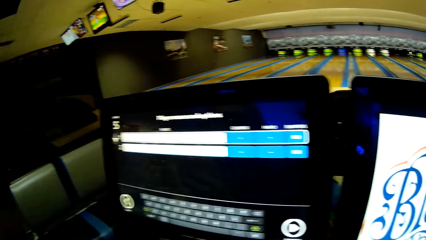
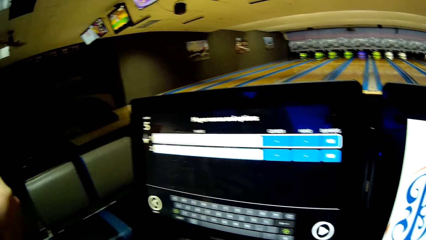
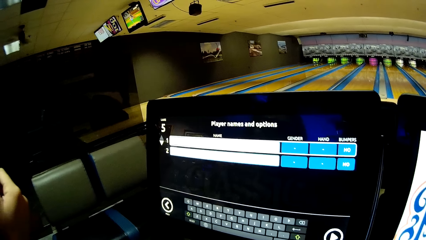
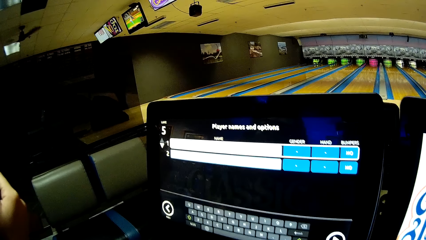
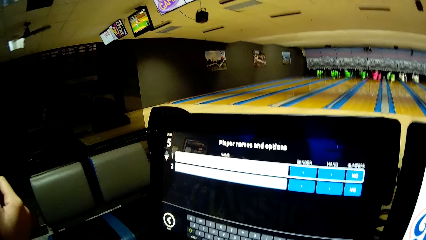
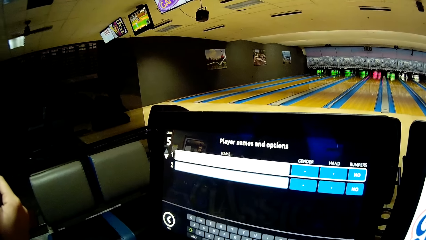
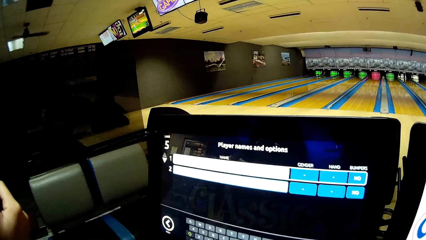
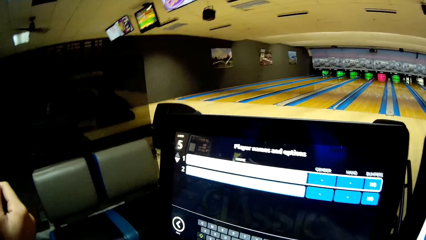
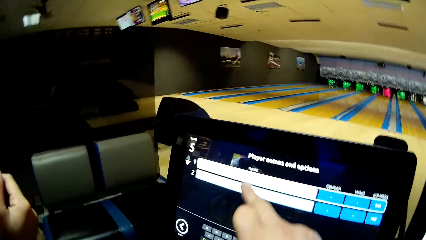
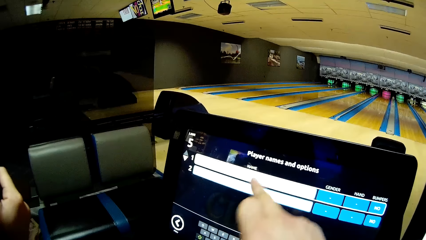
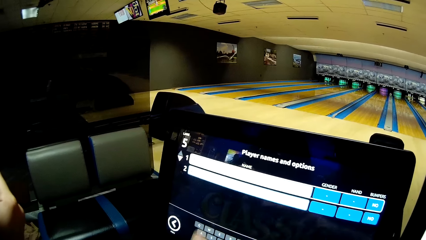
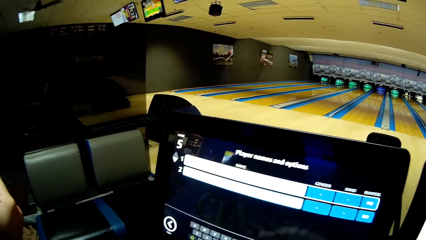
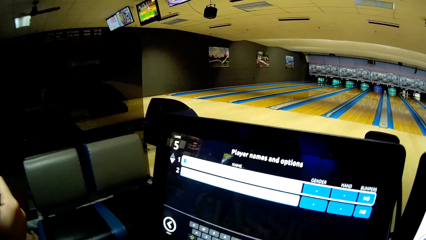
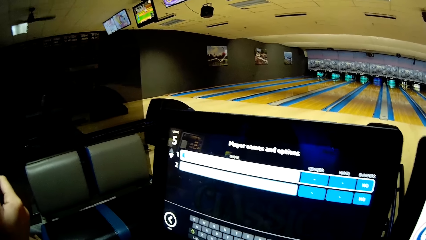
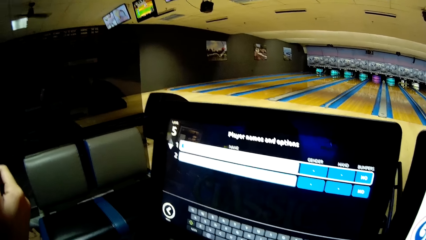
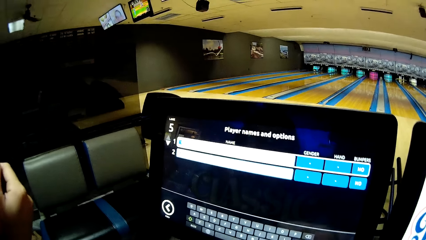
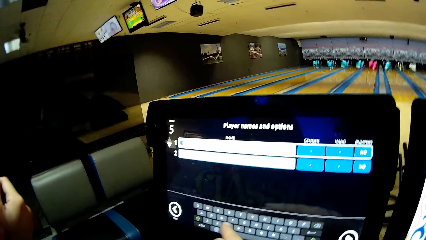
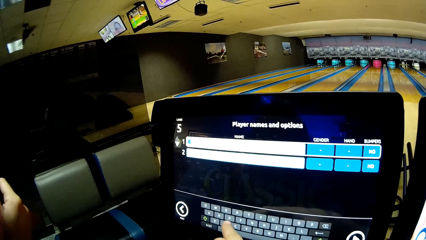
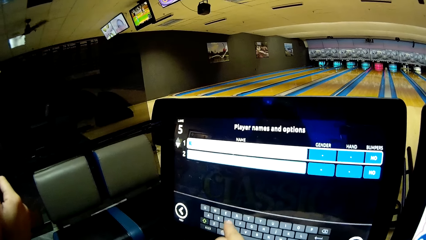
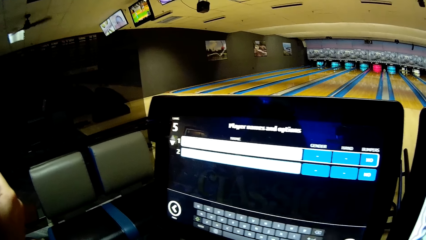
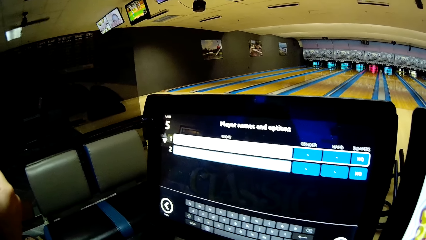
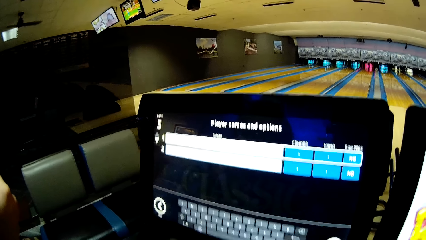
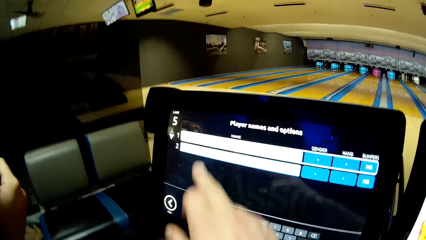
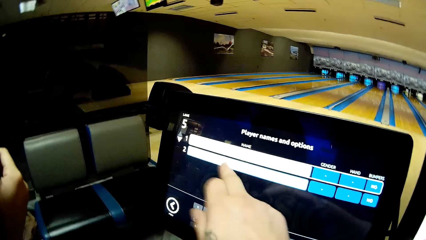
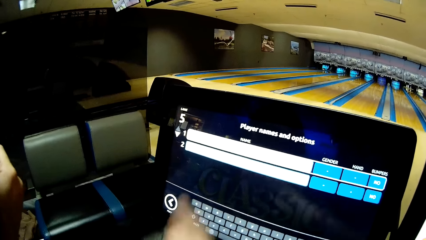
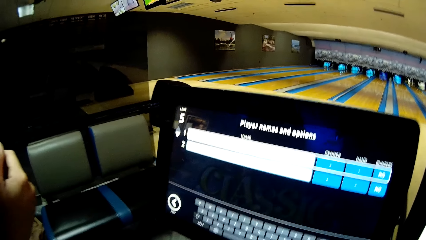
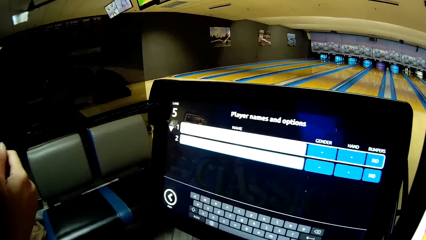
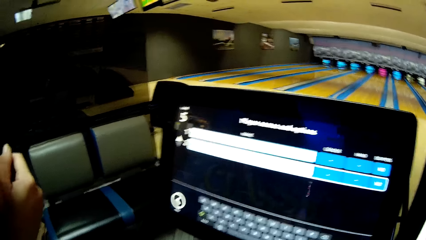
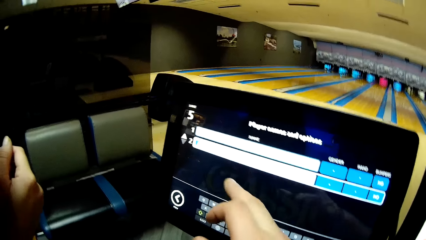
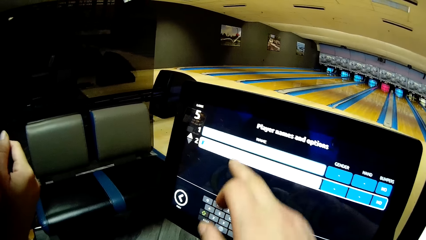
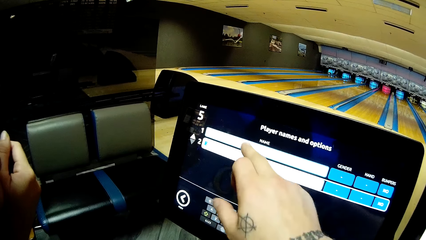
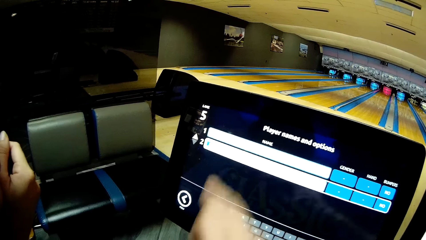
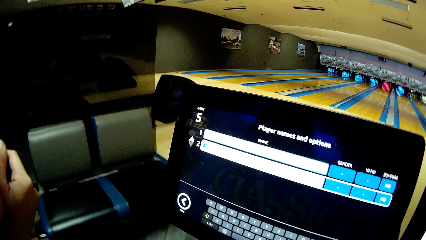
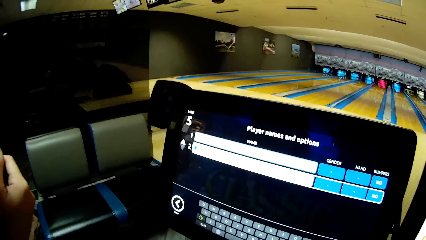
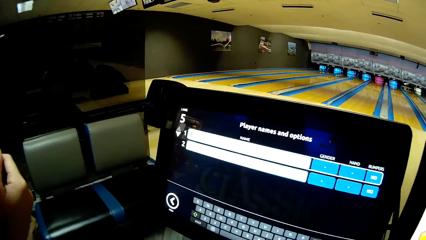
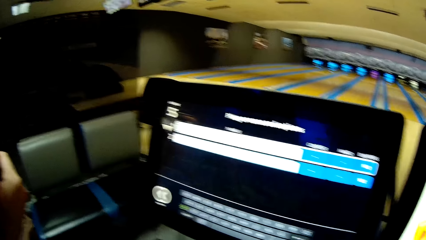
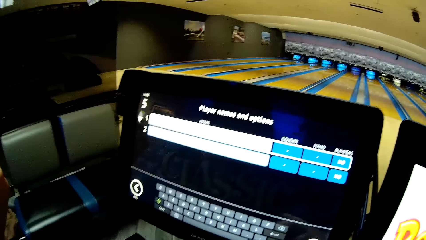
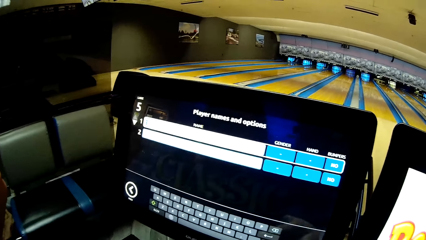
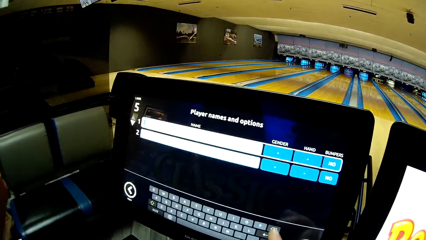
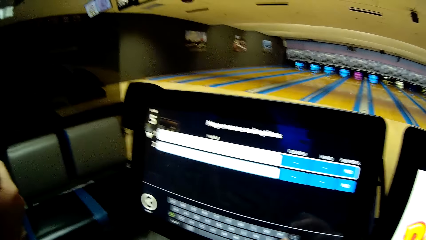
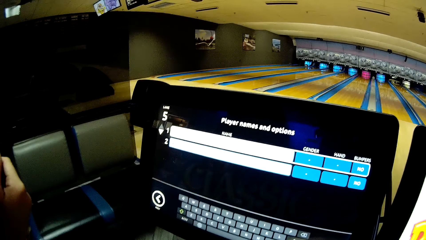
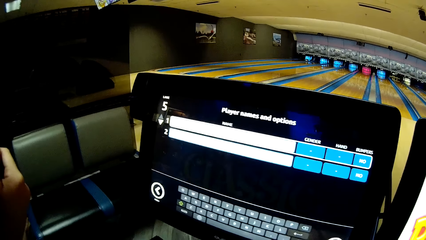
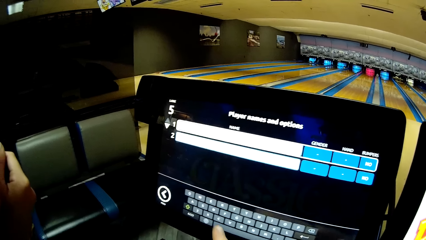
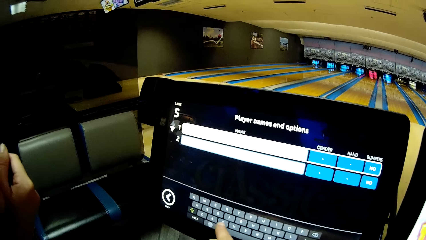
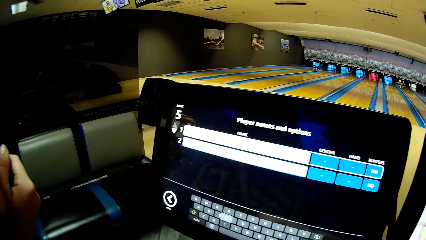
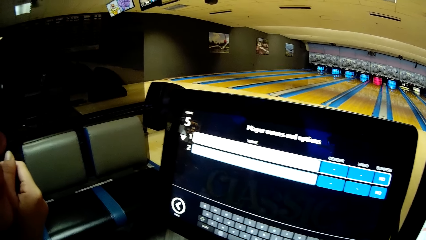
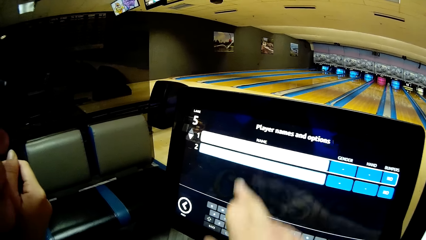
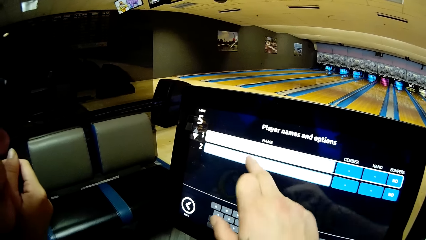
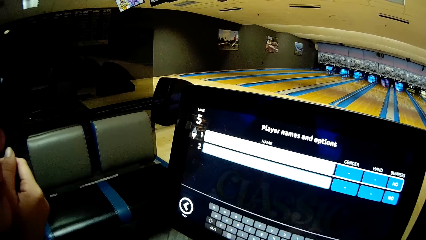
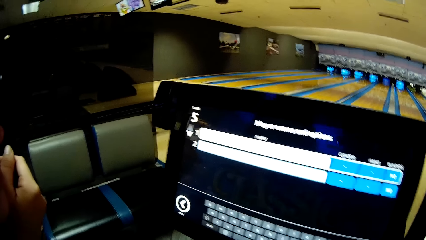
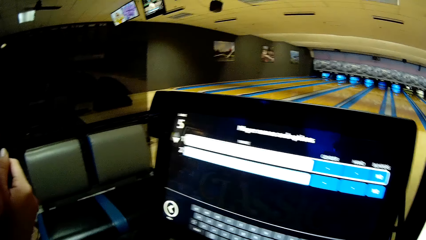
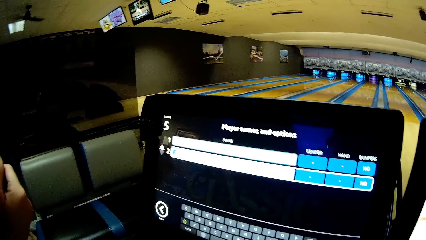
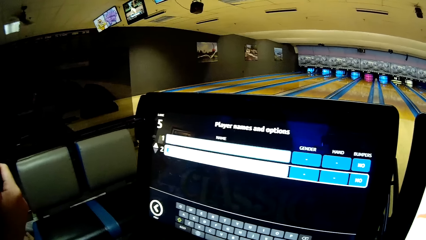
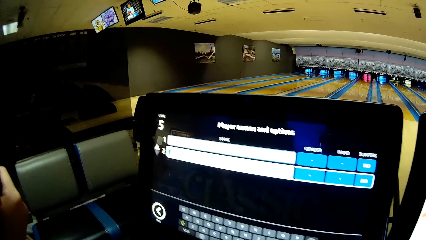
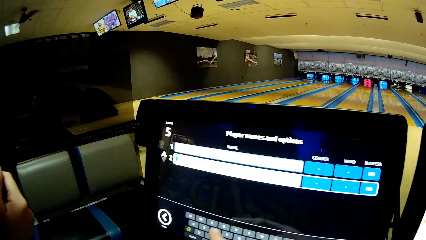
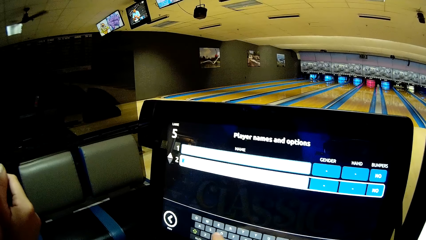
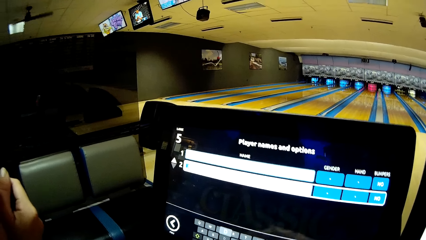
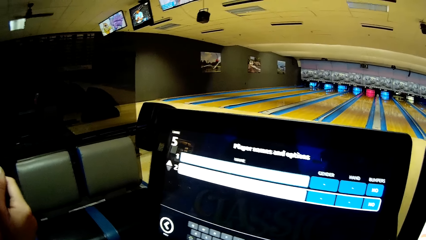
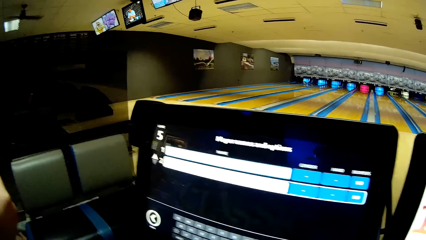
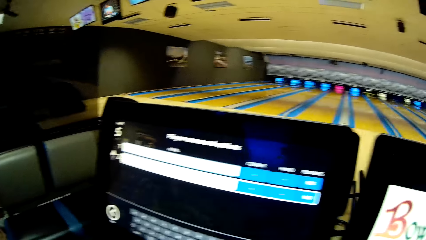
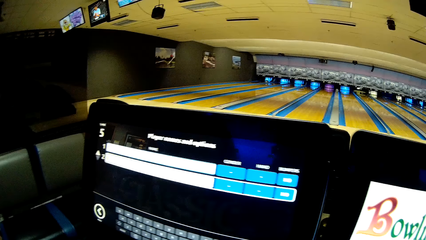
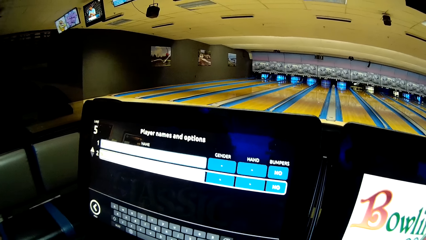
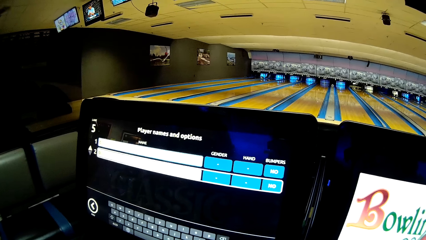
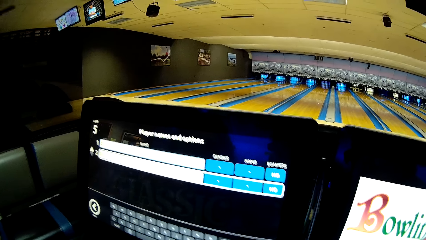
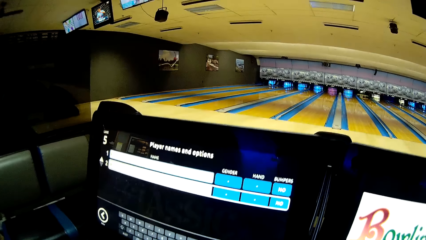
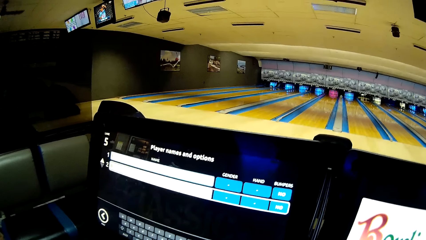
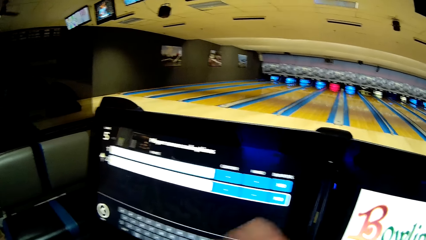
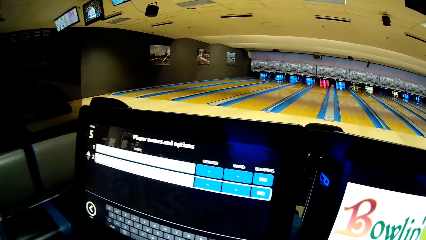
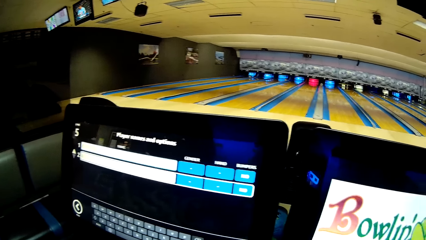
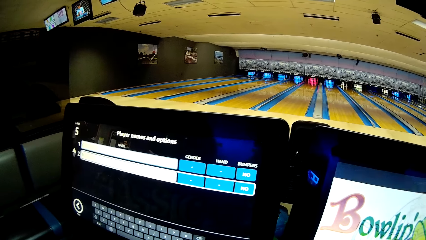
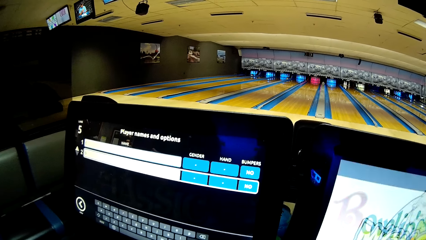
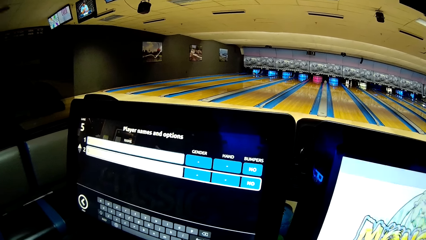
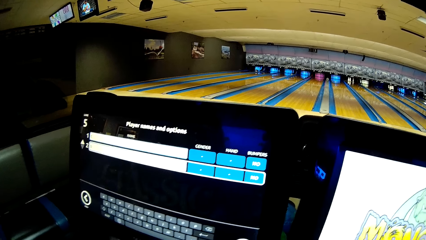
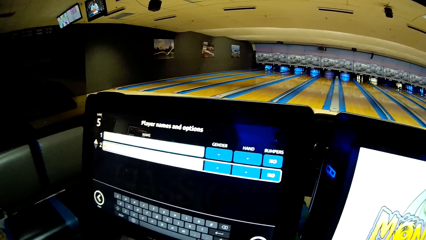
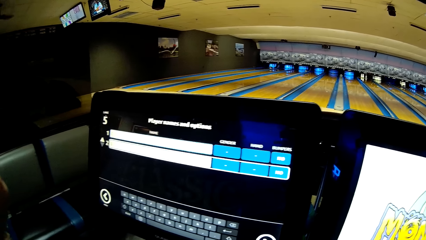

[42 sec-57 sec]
The camera wearer points at the screen repeatedly. They touch the screen.
